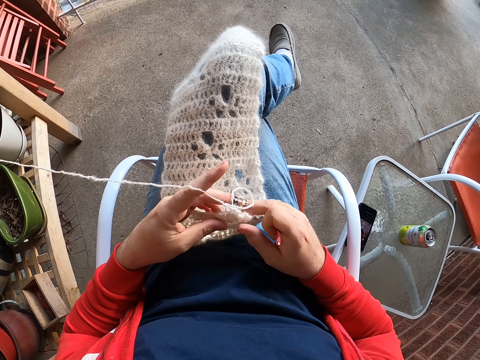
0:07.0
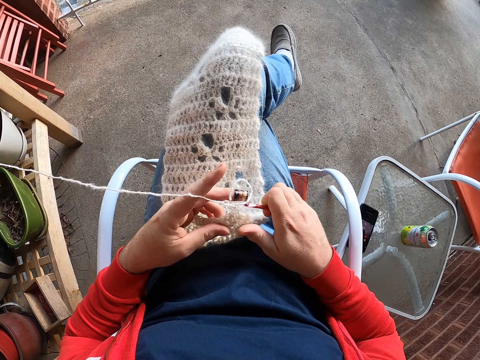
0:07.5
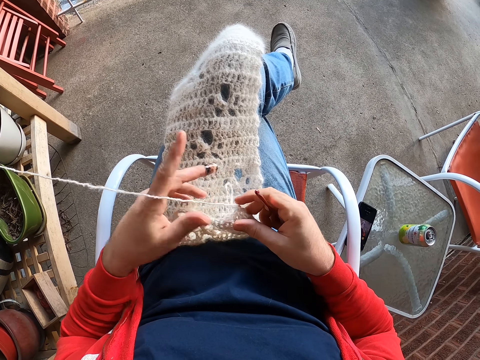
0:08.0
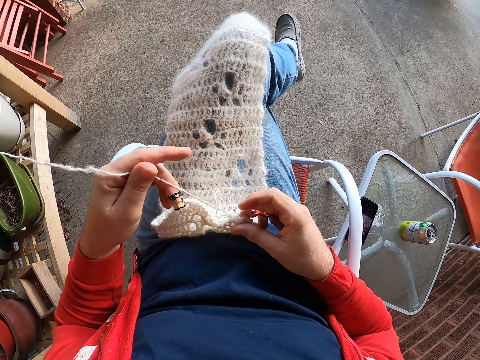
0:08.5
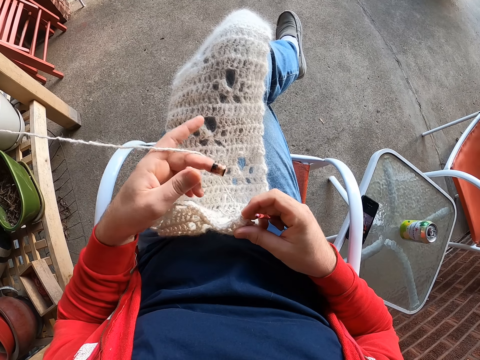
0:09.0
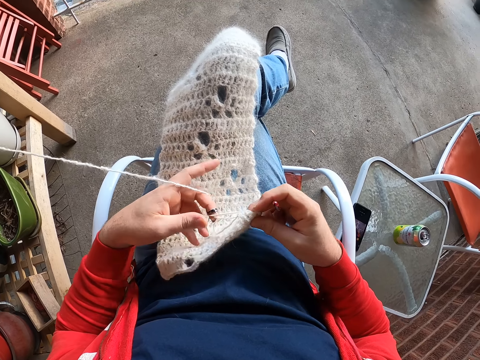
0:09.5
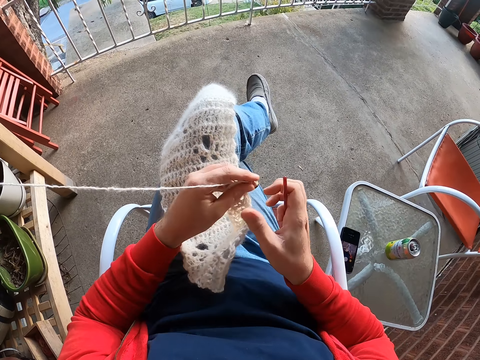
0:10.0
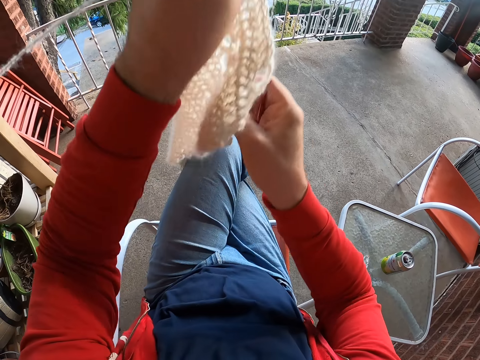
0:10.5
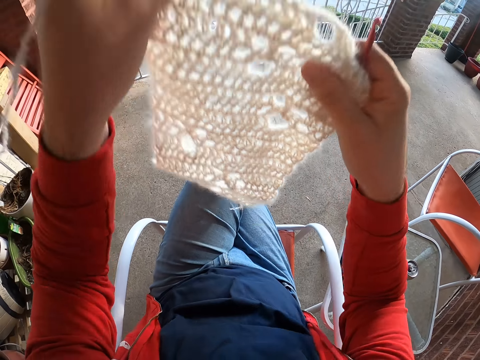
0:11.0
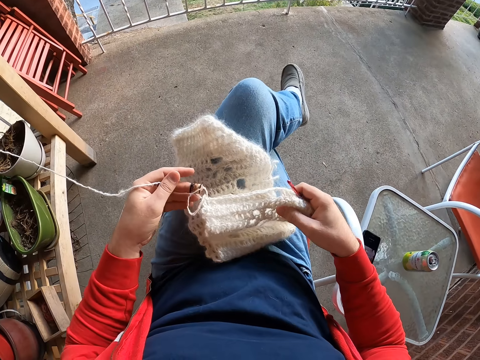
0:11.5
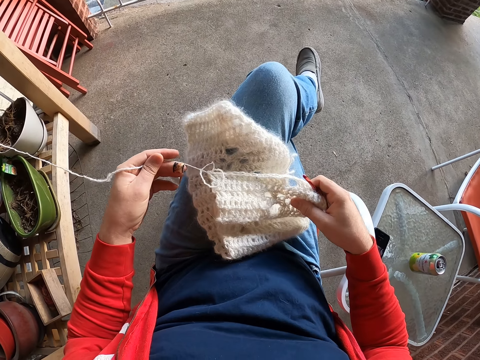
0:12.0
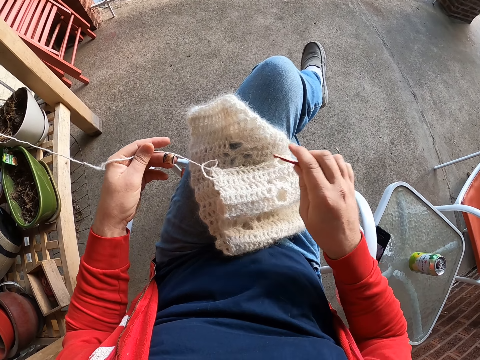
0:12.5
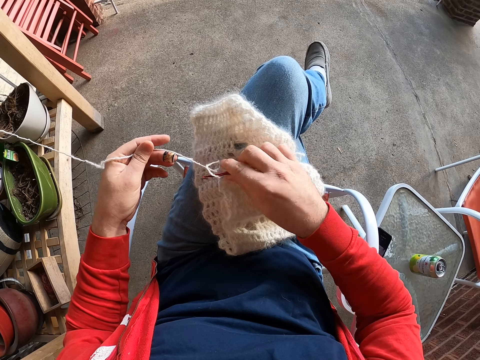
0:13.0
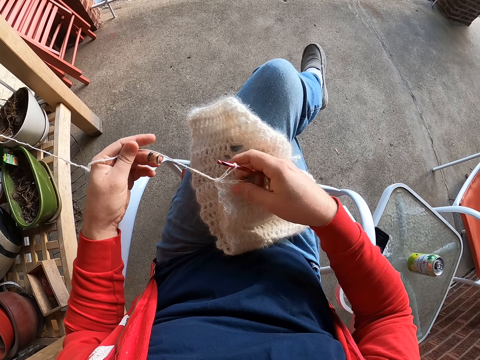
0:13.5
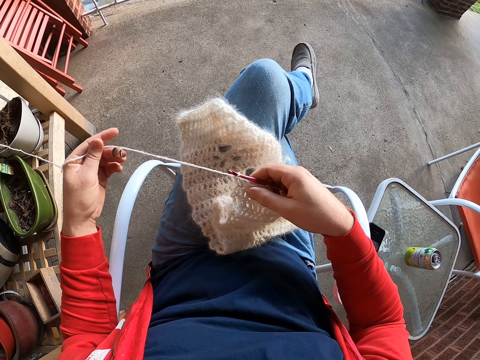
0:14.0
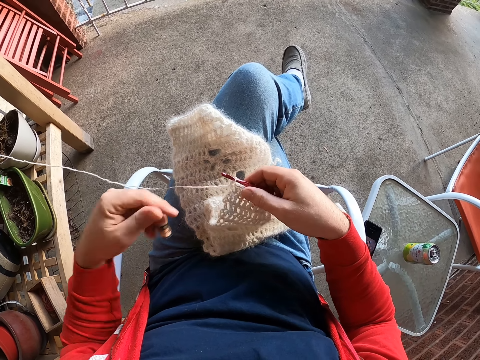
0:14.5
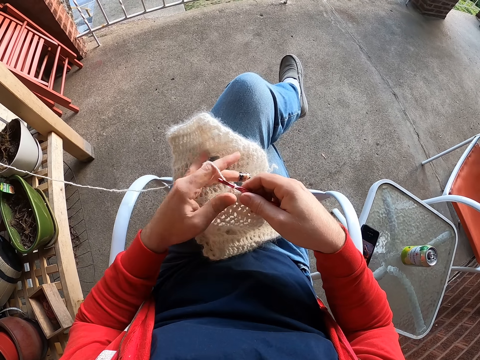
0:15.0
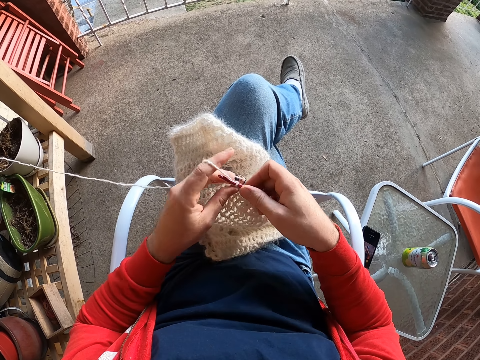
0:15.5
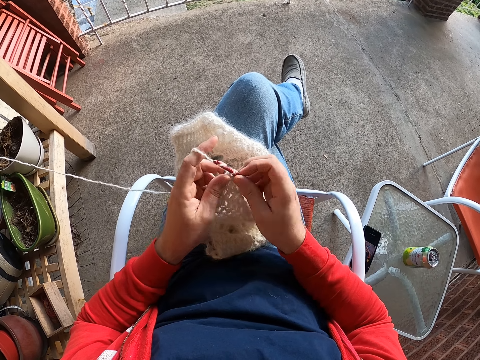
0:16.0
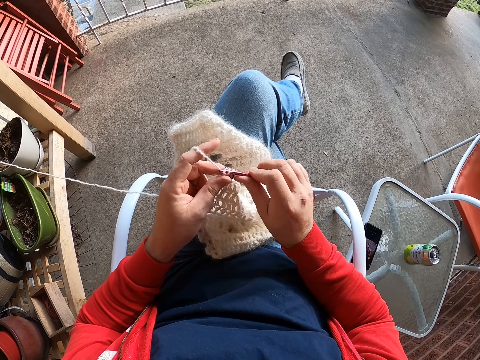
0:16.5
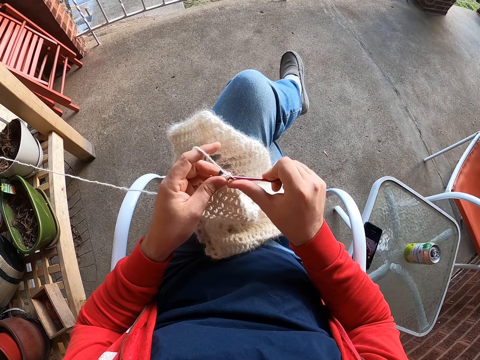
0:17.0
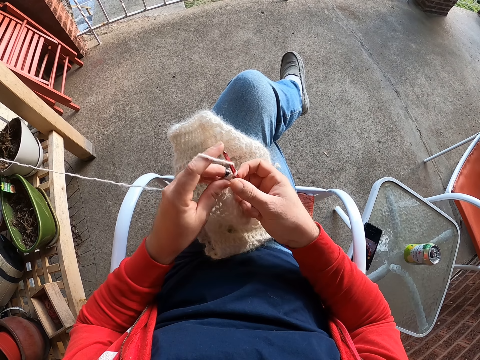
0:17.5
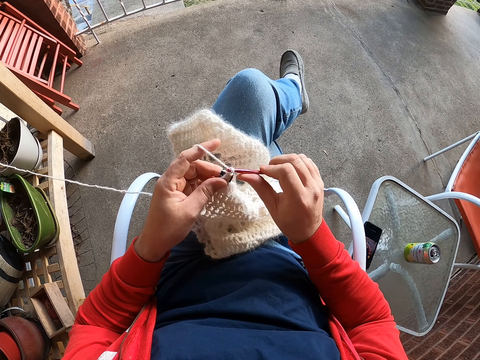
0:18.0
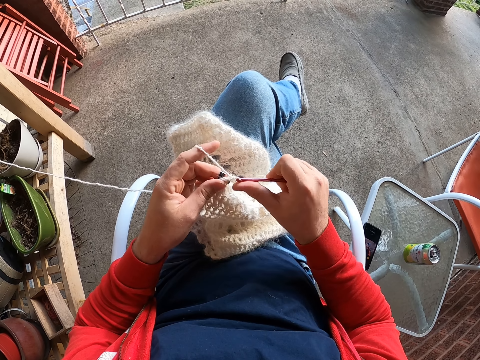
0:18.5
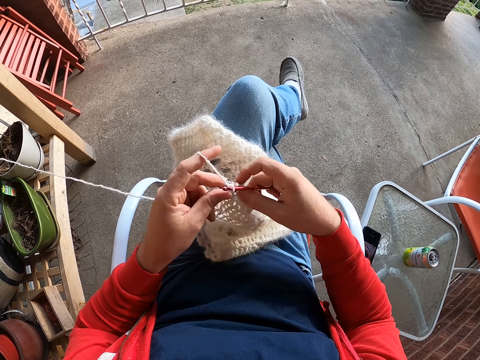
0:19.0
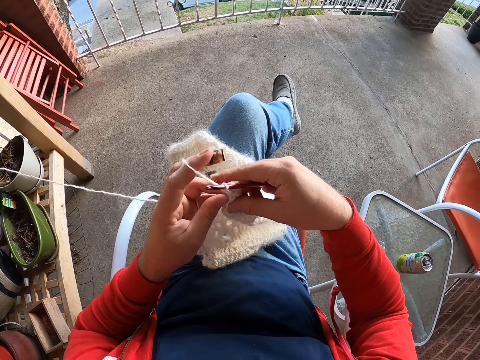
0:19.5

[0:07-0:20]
The camera wearer pulls a thread. He raises a fabric. He places the fabric on his lap. He pulls the thread. He fixes a crochet on the thread. He pulls the thread. He weaves the fabric. He pulls the thread. He crochets a scarf with the crochet and the thread.

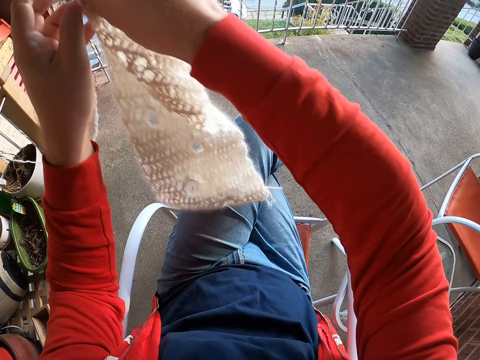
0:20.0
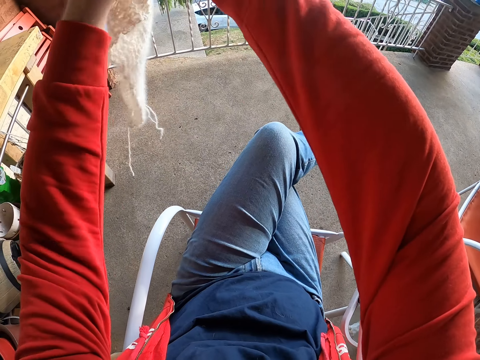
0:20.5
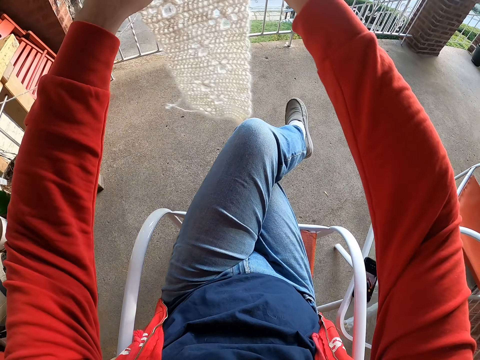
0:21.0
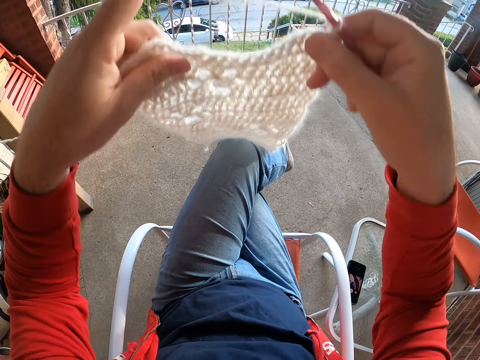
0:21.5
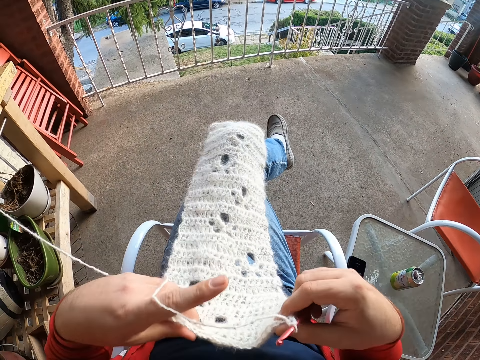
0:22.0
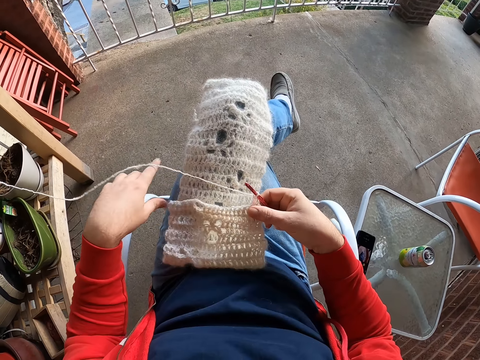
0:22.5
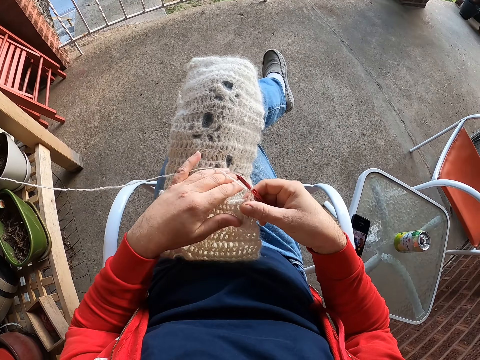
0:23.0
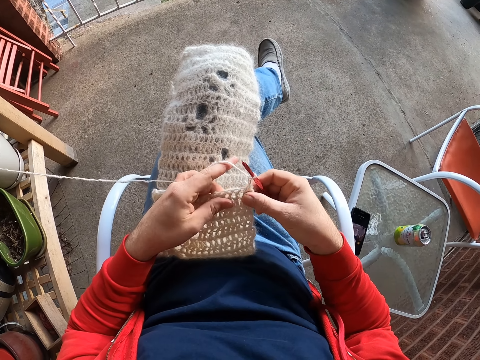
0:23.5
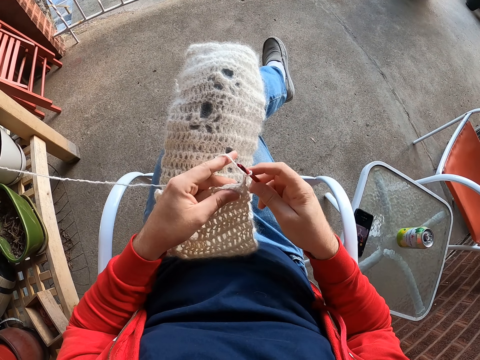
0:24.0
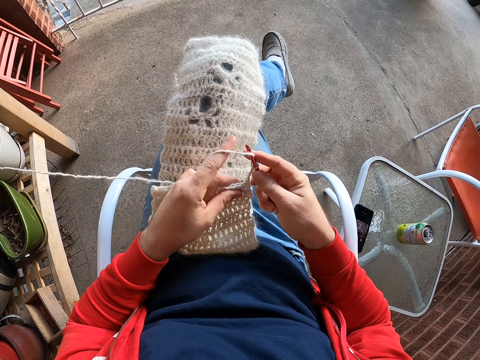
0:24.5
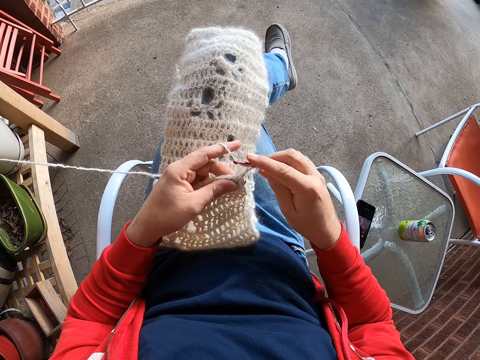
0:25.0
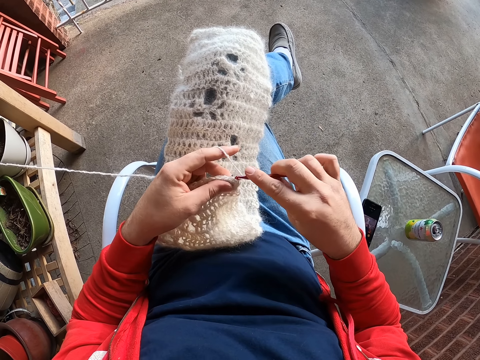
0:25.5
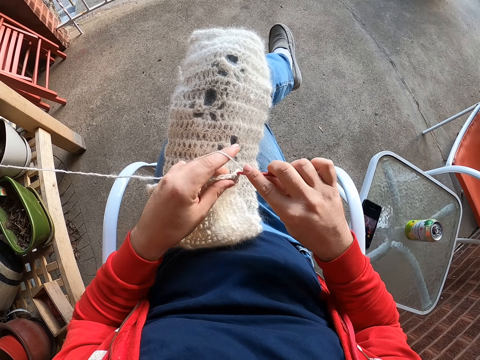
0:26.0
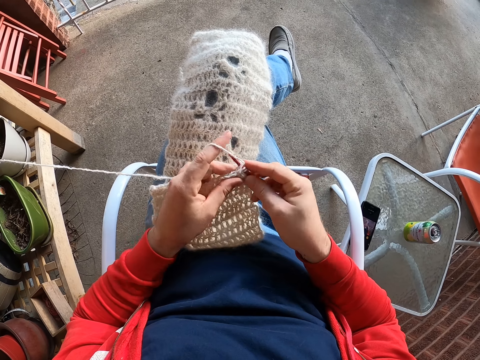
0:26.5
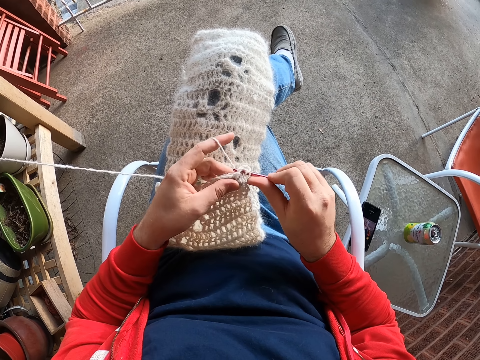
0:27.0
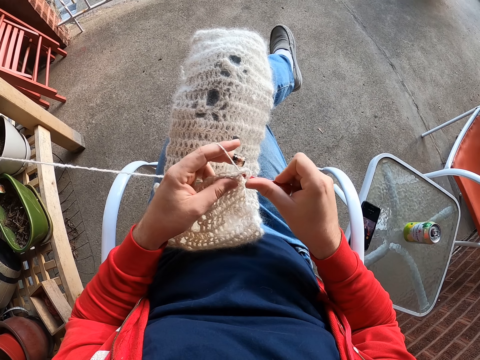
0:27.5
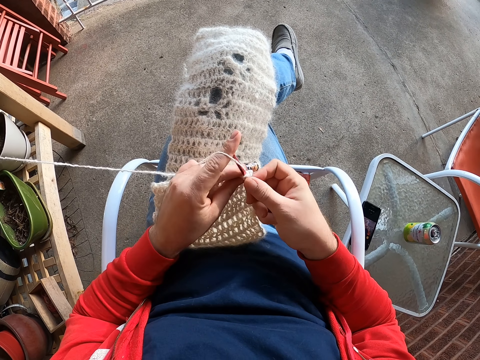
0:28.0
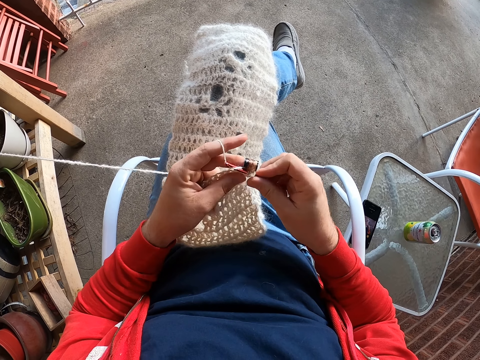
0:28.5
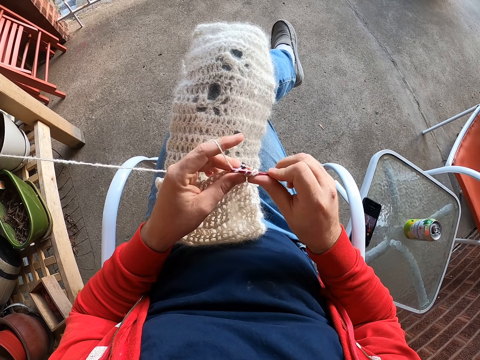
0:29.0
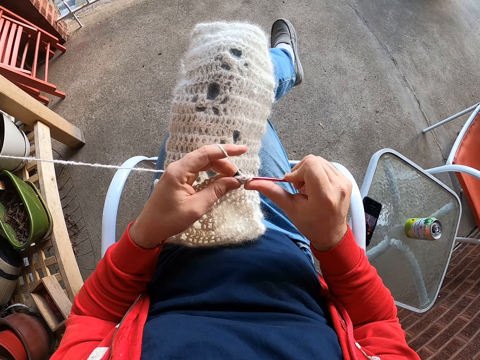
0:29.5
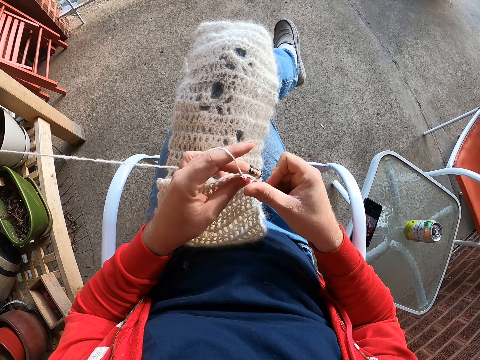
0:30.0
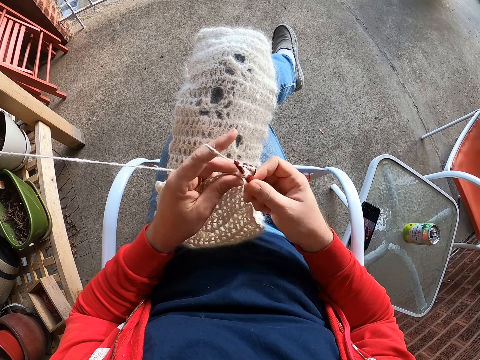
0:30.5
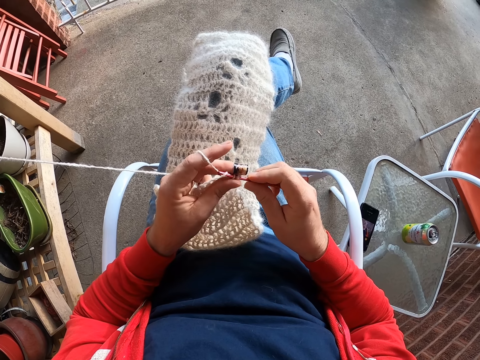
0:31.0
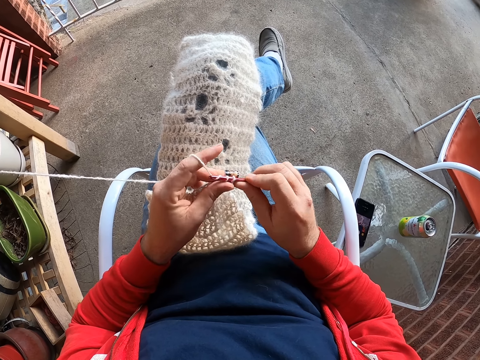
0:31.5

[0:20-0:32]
The camera wearer raises a fabric. She turns the fabric. She straightens the crochet scarf. She places the fabric on her lap. She weaves the fabric. She crochets the scarf with a crochet and a thread.

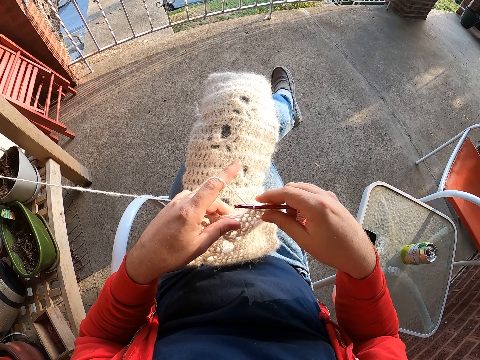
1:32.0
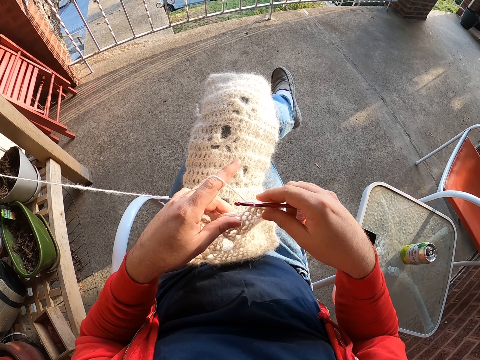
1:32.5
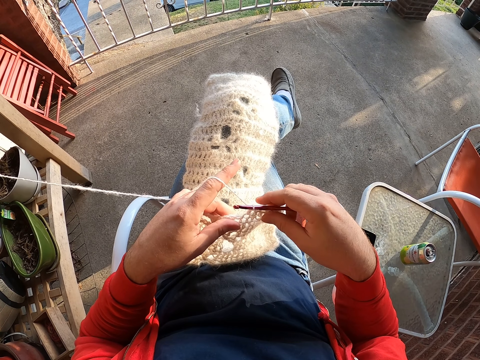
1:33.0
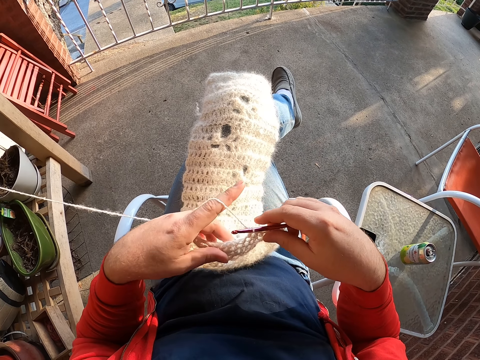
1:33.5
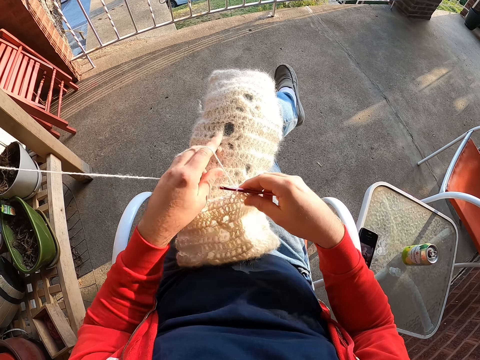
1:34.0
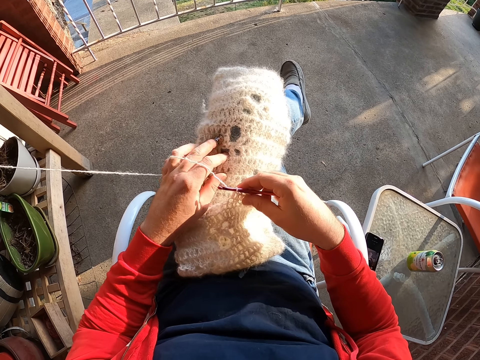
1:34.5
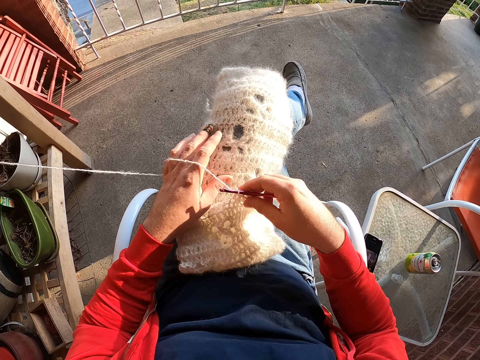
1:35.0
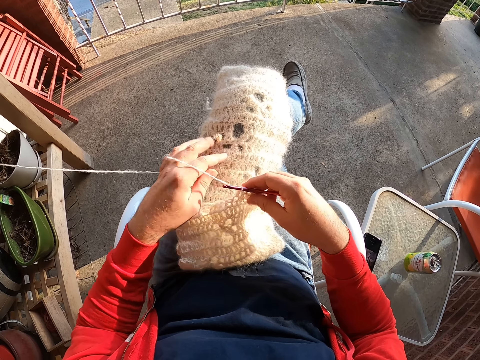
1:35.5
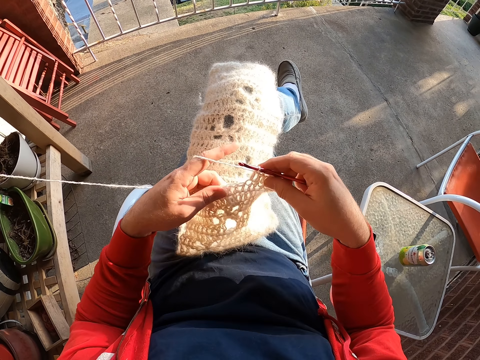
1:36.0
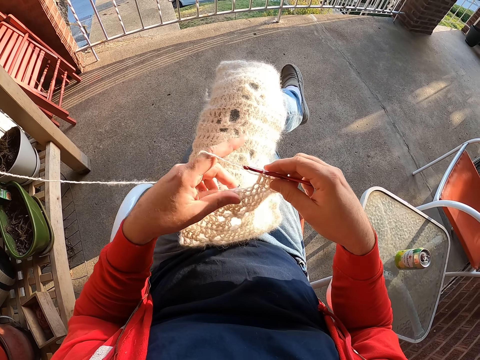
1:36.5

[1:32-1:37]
The camera wearer stares at the fabric. They touch the fabric.
